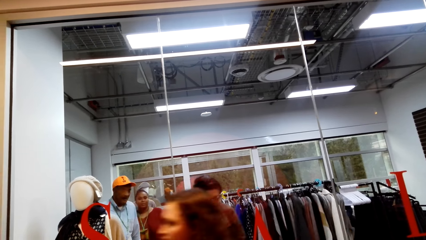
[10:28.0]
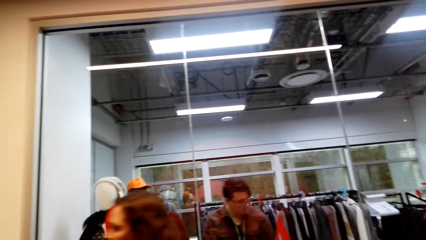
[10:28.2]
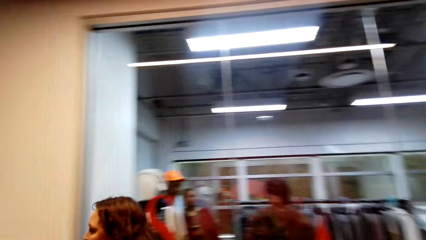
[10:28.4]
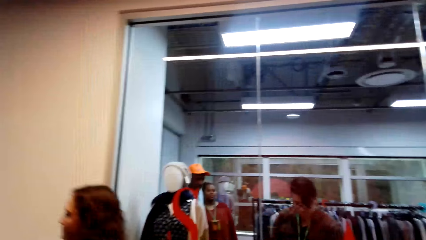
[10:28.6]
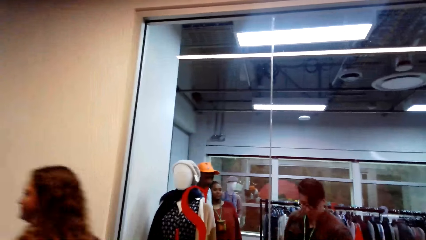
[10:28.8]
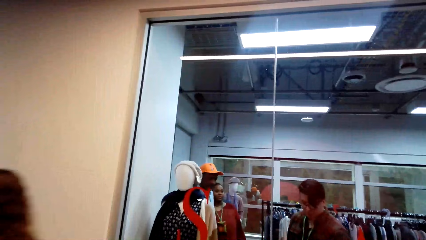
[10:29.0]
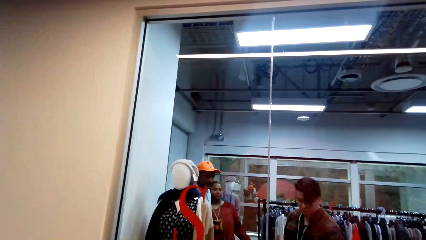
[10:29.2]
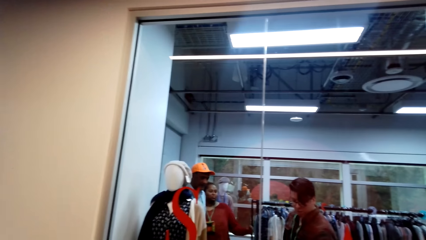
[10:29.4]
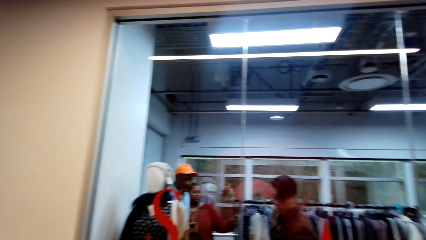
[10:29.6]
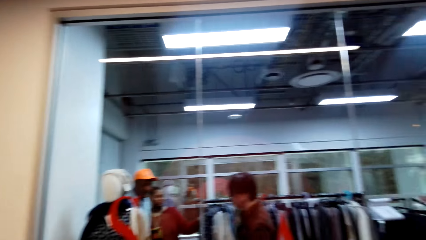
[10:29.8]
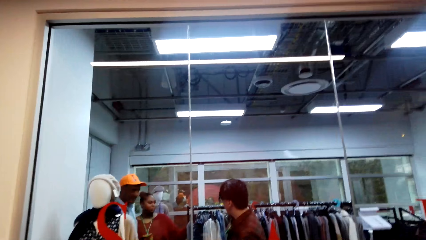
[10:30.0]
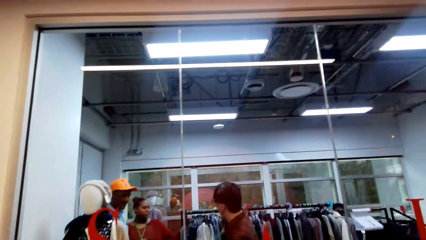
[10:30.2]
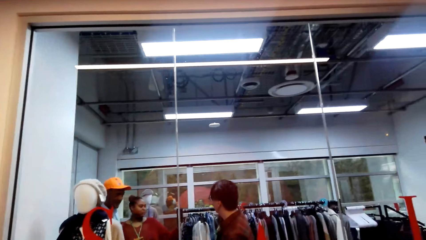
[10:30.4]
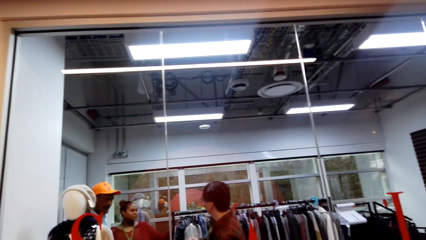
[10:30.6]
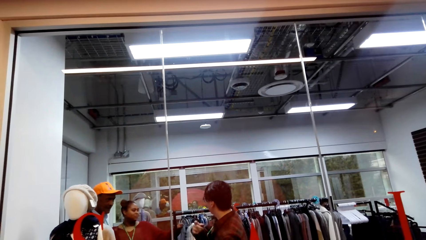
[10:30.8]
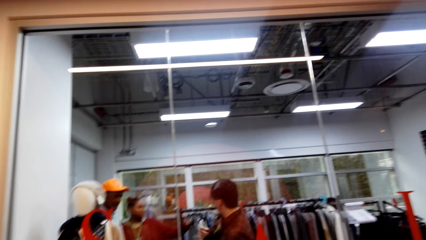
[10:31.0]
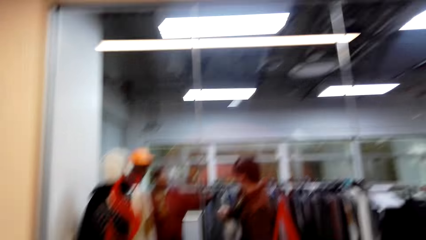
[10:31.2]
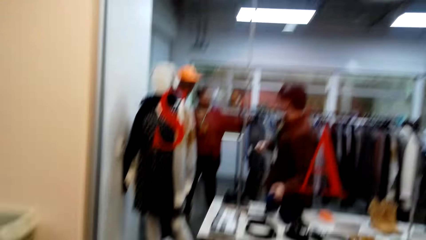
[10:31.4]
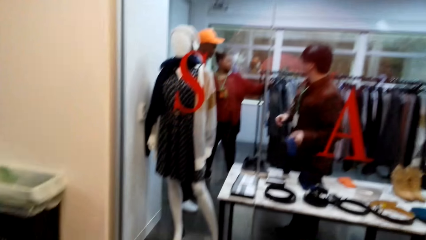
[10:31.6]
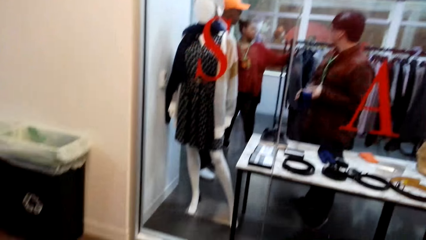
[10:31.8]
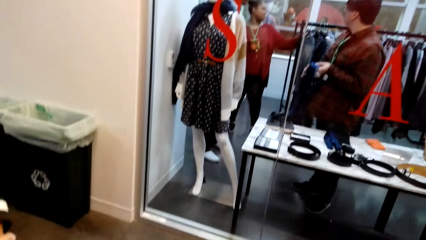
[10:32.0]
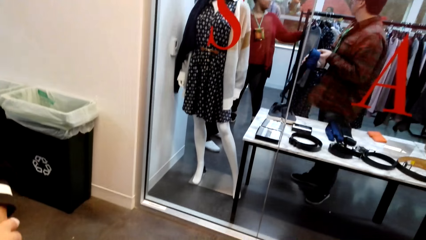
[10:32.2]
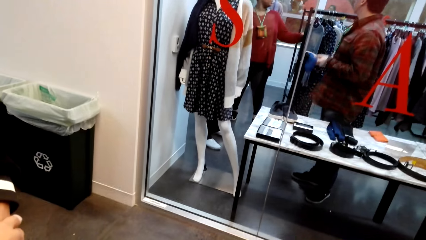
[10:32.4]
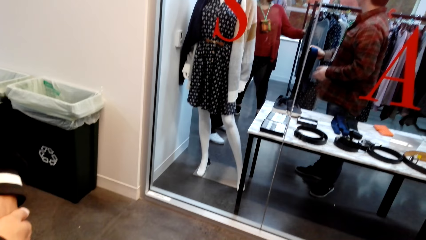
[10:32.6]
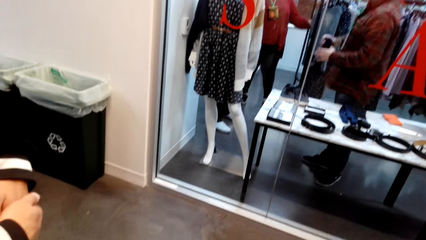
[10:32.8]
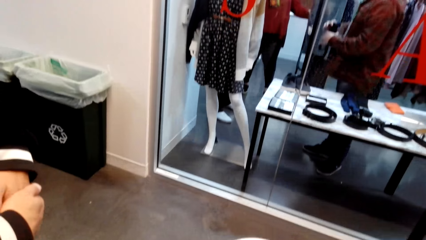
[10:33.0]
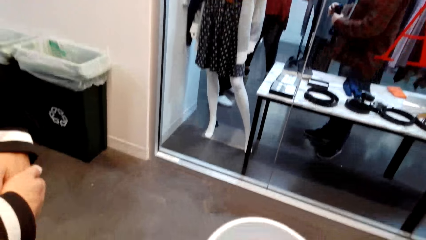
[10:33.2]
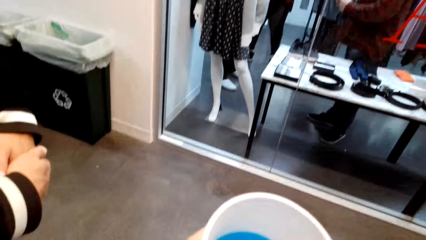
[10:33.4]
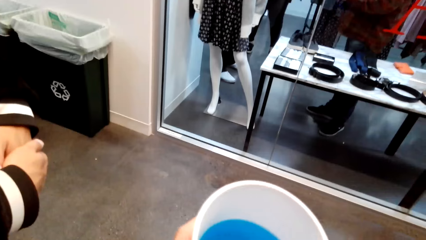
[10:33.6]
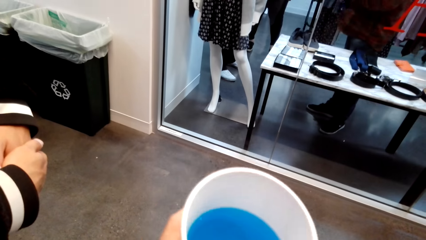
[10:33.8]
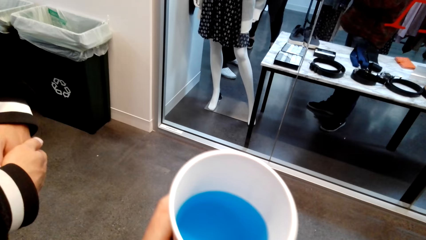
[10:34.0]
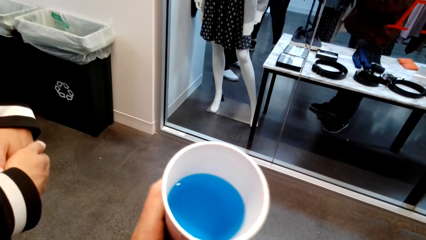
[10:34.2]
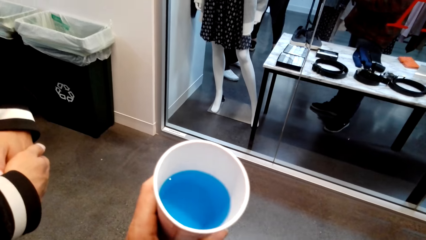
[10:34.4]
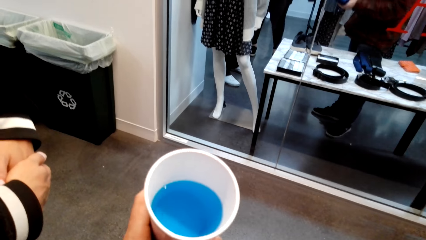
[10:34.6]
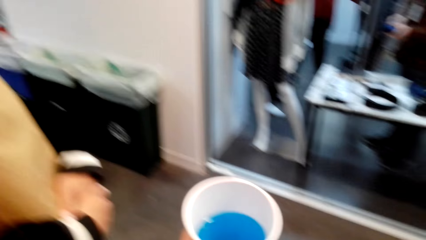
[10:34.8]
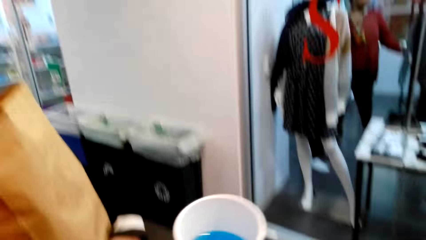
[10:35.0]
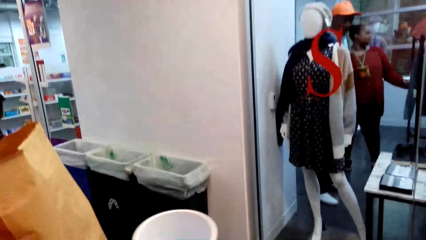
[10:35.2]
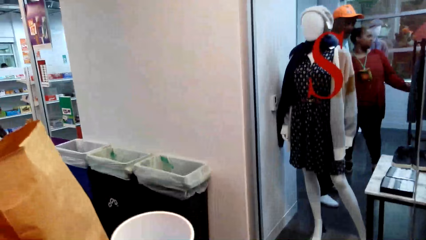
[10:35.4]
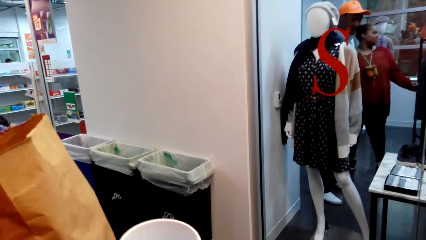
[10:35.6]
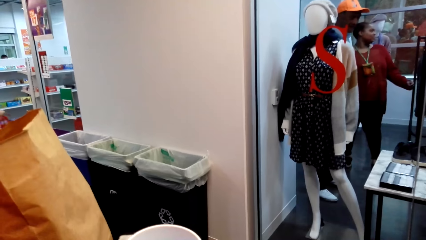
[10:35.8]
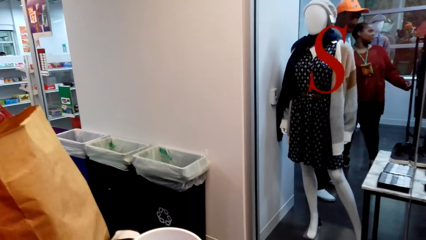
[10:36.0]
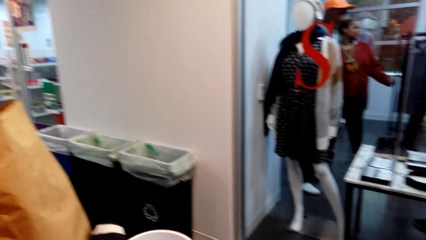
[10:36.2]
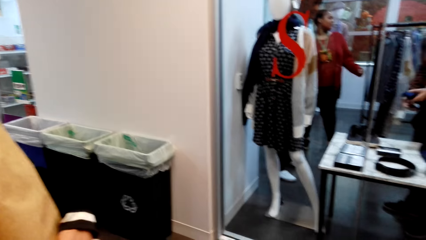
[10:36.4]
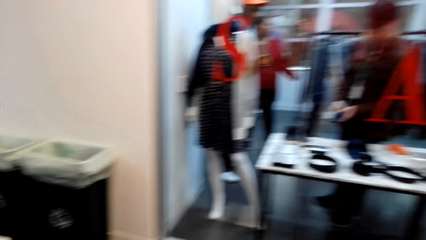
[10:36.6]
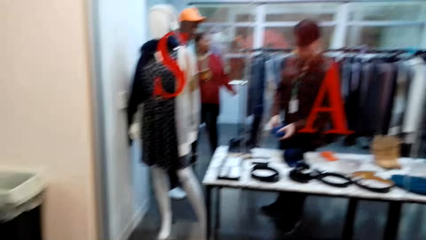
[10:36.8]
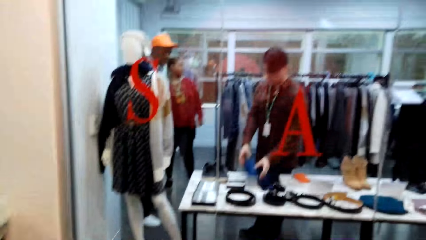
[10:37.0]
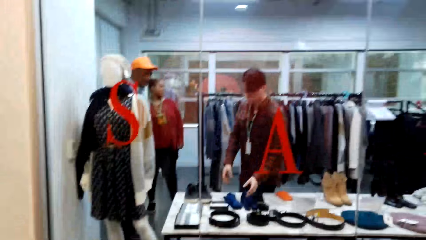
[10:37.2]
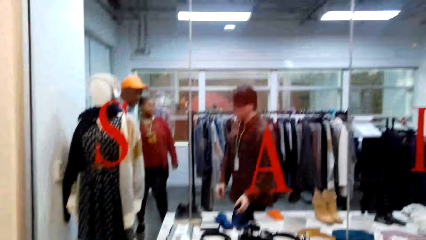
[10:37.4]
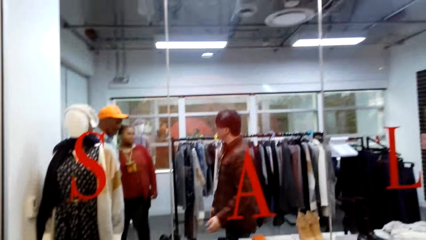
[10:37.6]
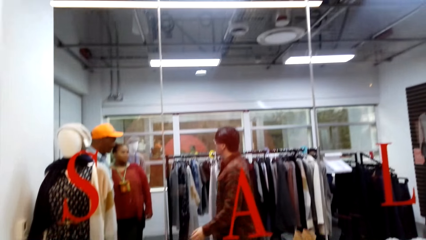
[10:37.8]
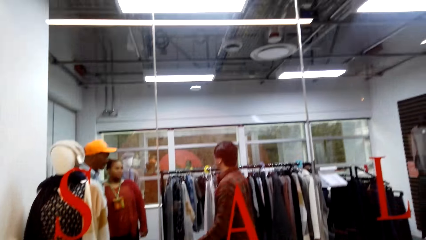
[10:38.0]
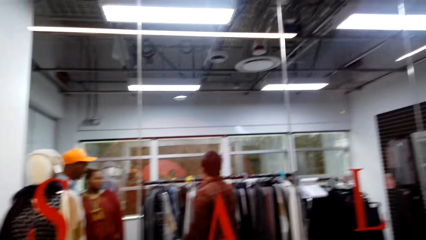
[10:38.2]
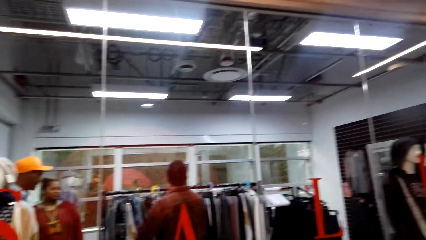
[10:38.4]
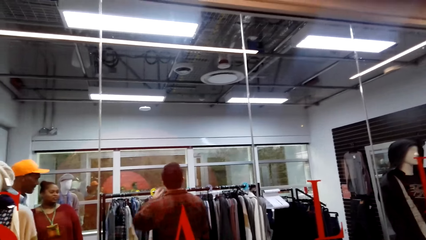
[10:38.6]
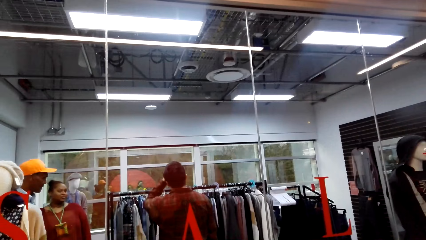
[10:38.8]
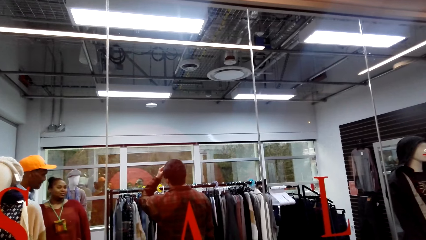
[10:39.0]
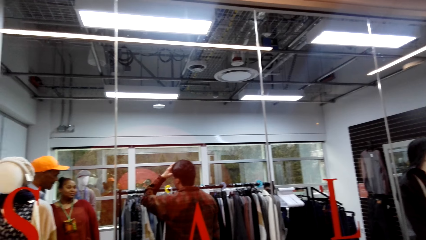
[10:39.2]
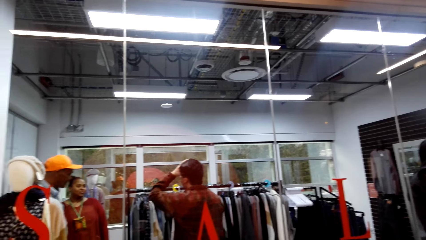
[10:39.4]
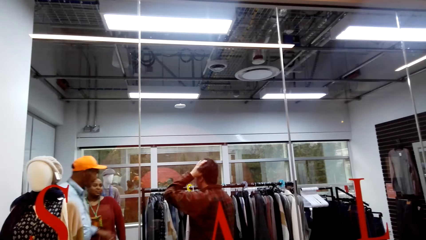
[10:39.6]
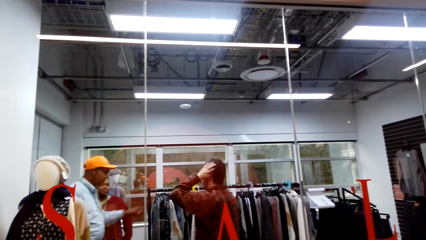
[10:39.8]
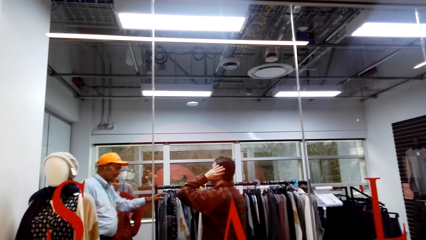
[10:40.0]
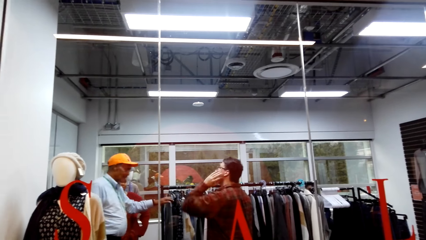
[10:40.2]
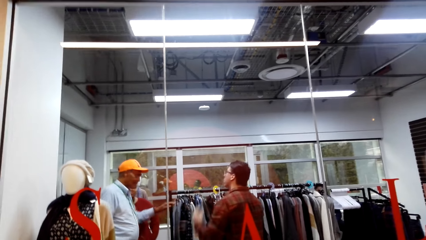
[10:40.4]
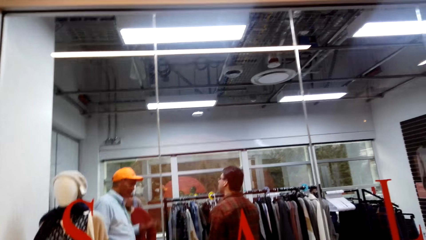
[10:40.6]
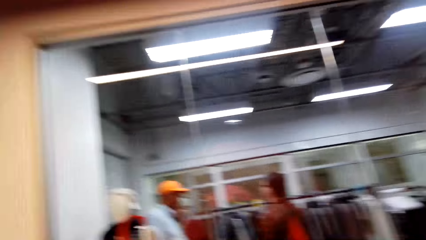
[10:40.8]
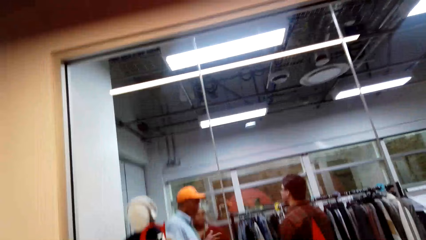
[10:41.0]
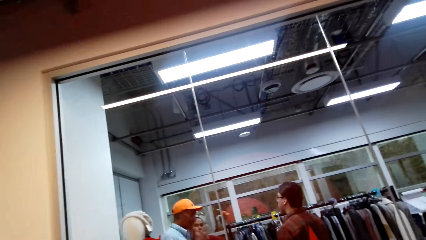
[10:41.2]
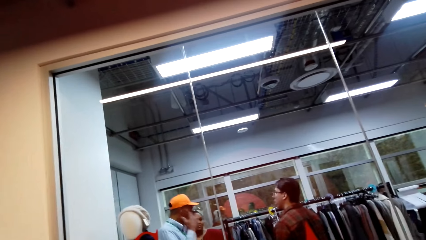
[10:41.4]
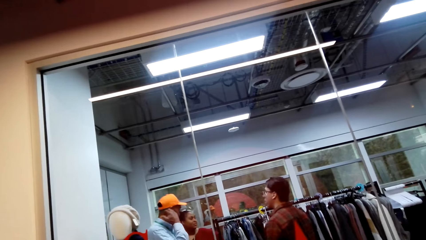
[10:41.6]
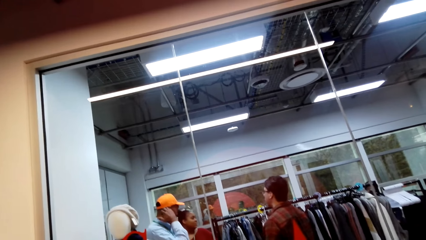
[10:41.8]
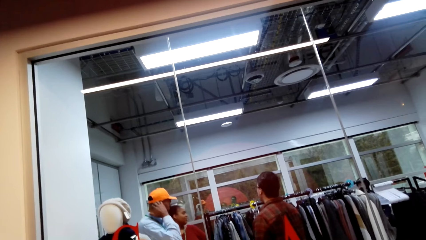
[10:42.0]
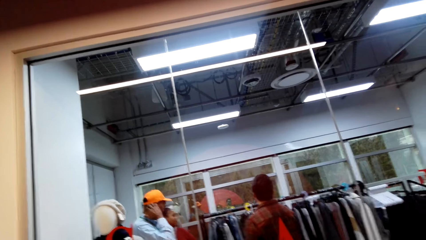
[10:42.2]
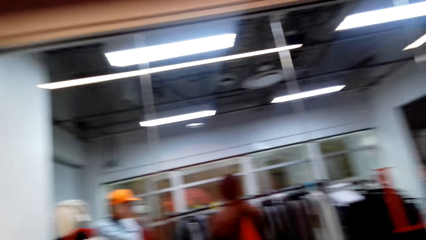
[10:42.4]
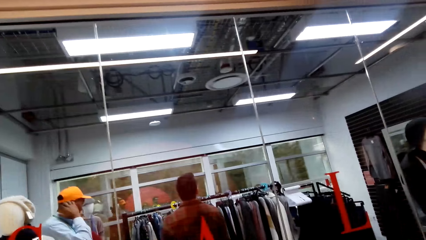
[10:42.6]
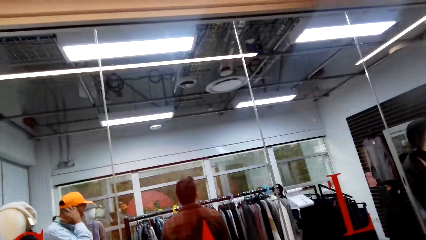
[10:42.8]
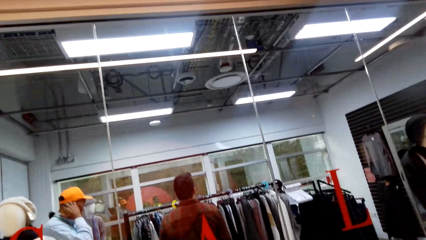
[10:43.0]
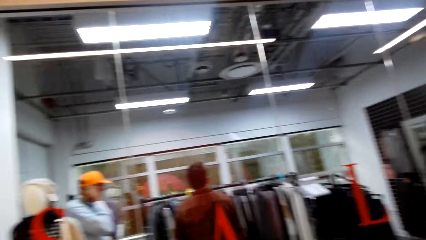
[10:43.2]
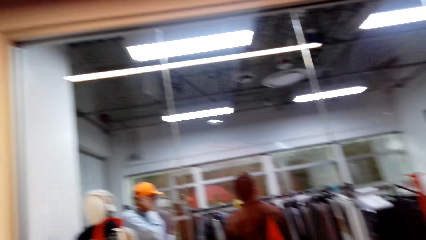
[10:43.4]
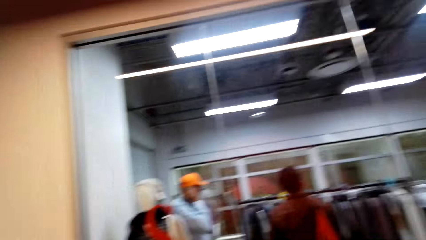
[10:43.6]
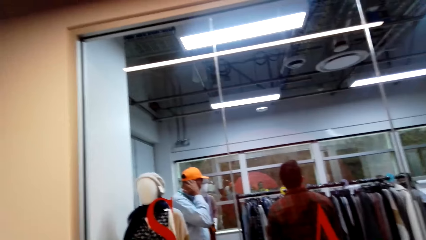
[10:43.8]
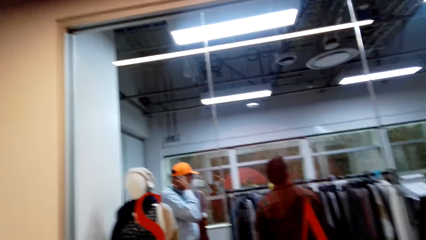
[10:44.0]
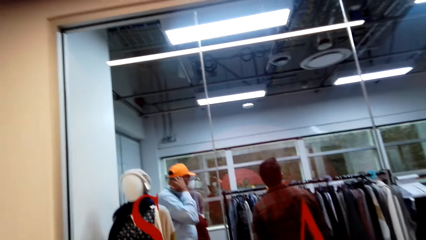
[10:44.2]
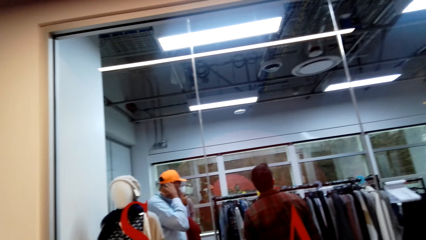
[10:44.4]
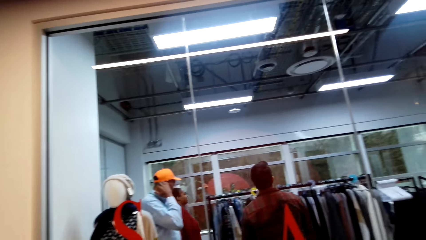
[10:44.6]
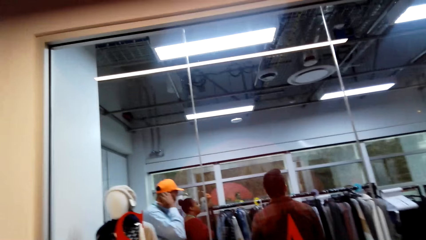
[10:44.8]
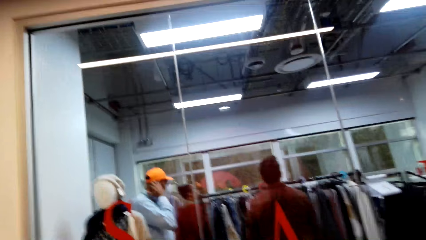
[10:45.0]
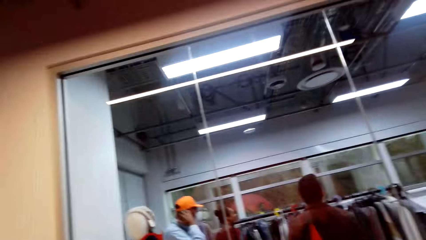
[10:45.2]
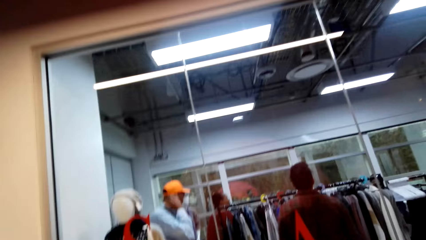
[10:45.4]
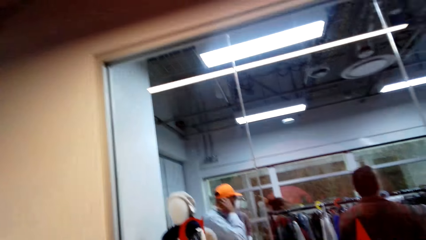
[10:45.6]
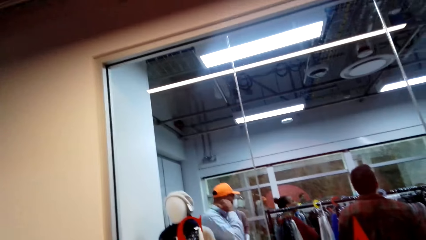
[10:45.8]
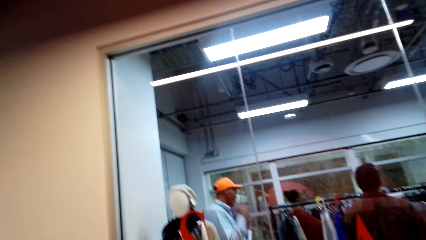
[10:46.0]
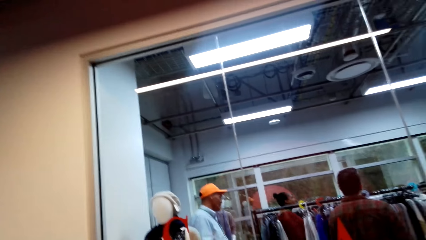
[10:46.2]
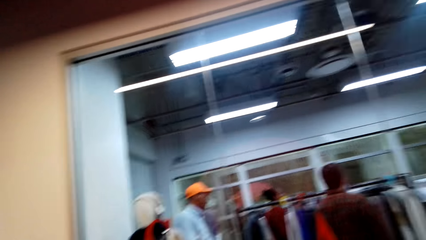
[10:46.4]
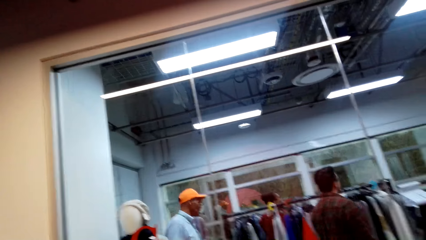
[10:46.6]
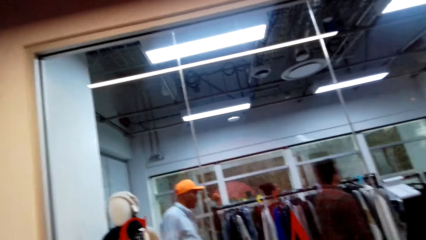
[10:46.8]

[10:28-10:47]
A lady walks in the shopping mall. The camera wearer moves his head. Another lady dialogues with a man. The camera wearer holds the disposable cup. The man holds a tie. The camera wearer carries something. He talks to a person. The man, another man, and the other lady dialogue. The camera wearer moves his head.
